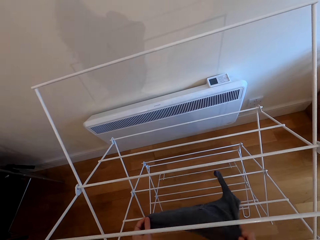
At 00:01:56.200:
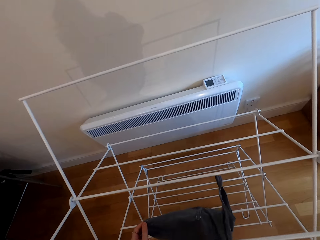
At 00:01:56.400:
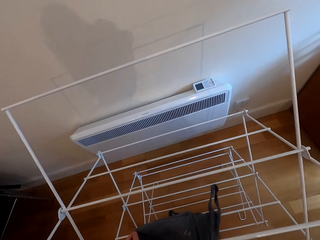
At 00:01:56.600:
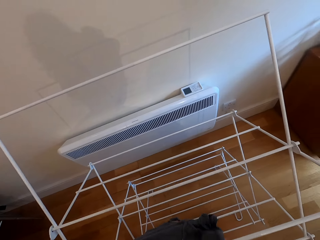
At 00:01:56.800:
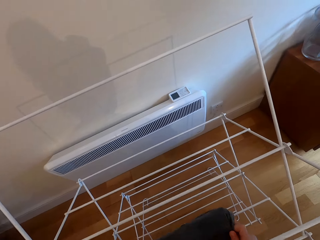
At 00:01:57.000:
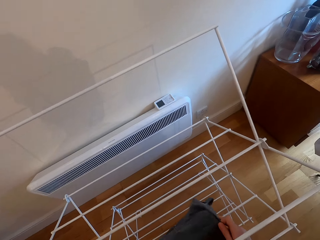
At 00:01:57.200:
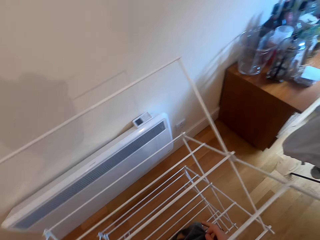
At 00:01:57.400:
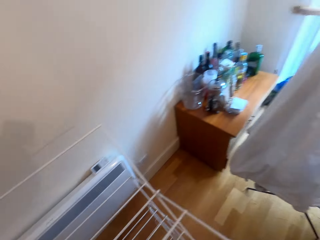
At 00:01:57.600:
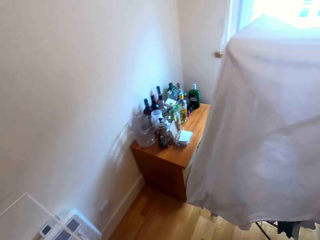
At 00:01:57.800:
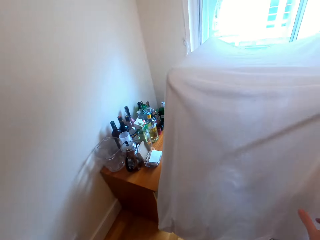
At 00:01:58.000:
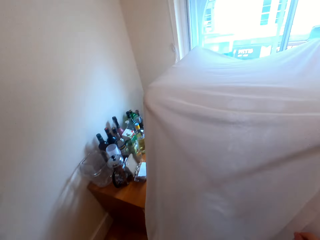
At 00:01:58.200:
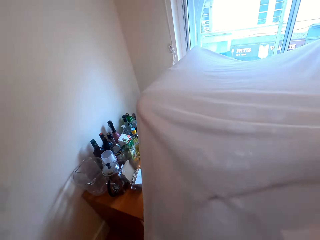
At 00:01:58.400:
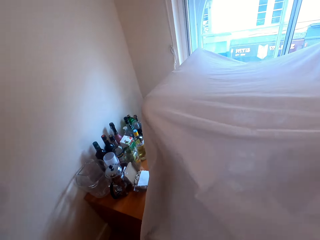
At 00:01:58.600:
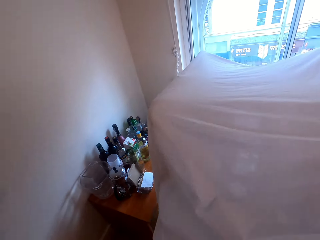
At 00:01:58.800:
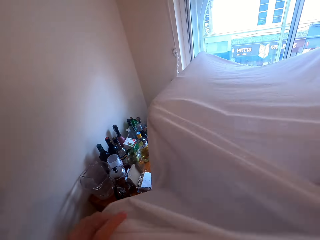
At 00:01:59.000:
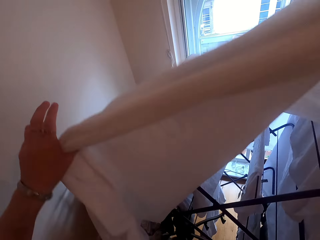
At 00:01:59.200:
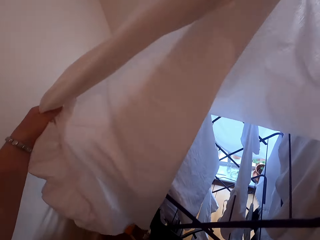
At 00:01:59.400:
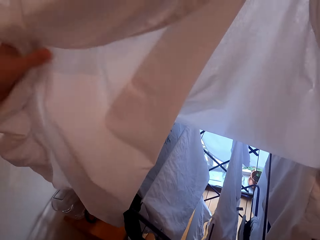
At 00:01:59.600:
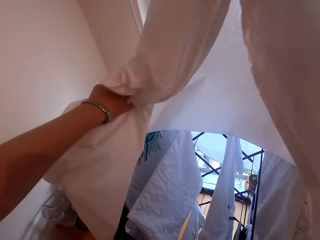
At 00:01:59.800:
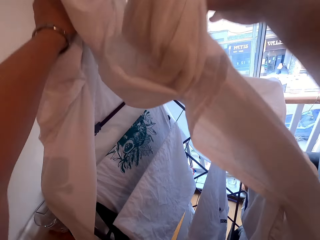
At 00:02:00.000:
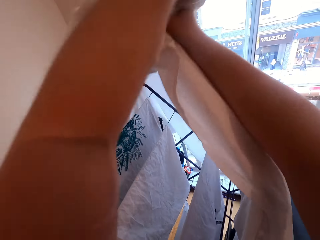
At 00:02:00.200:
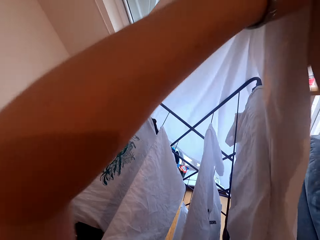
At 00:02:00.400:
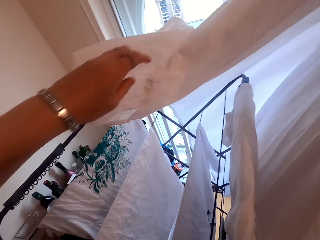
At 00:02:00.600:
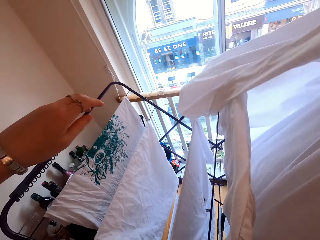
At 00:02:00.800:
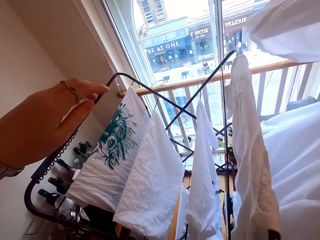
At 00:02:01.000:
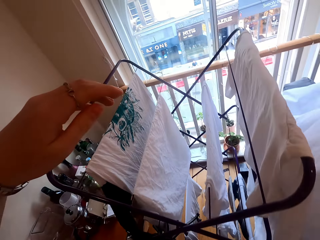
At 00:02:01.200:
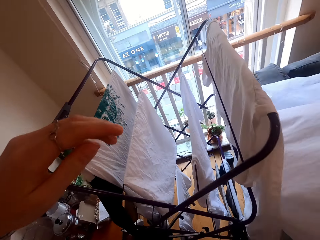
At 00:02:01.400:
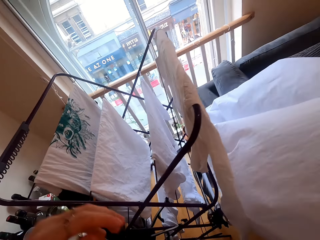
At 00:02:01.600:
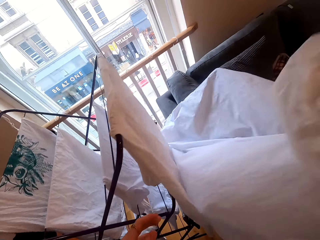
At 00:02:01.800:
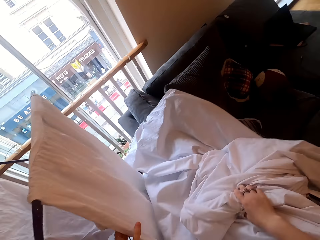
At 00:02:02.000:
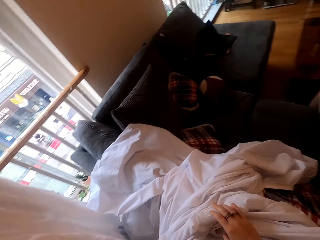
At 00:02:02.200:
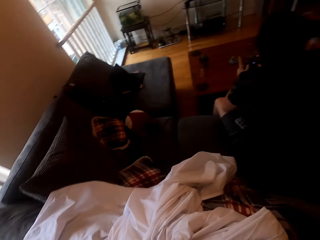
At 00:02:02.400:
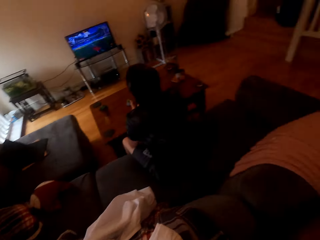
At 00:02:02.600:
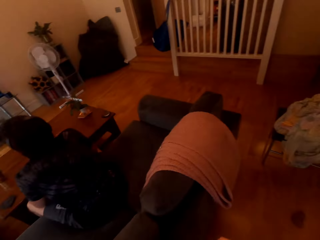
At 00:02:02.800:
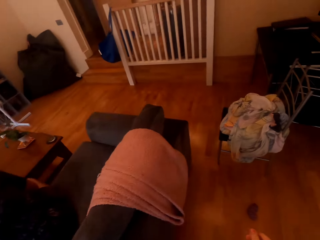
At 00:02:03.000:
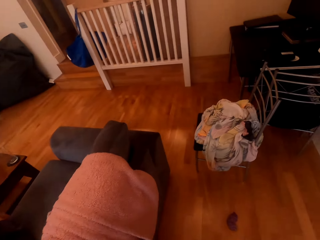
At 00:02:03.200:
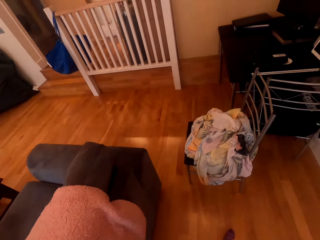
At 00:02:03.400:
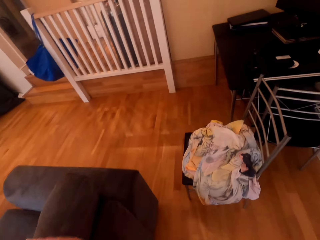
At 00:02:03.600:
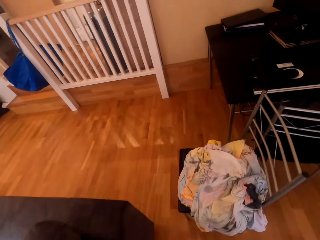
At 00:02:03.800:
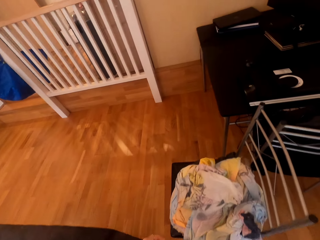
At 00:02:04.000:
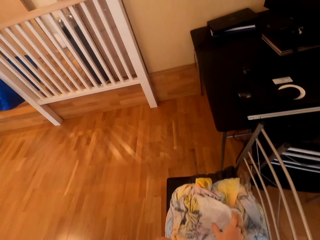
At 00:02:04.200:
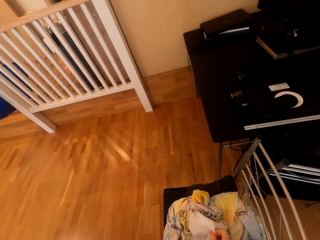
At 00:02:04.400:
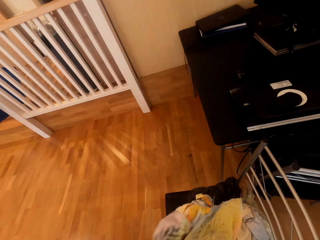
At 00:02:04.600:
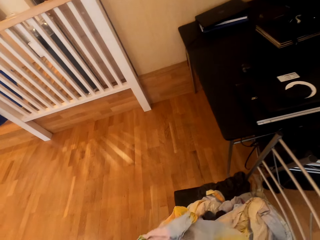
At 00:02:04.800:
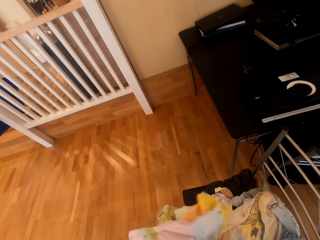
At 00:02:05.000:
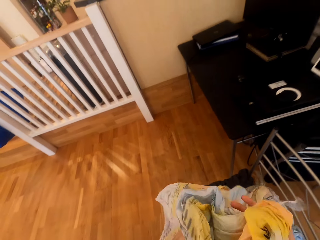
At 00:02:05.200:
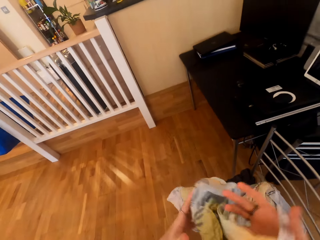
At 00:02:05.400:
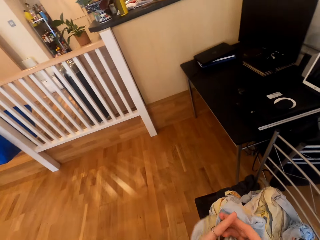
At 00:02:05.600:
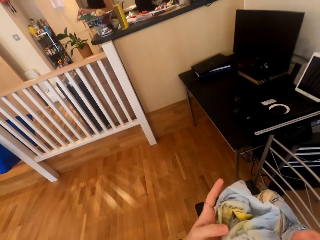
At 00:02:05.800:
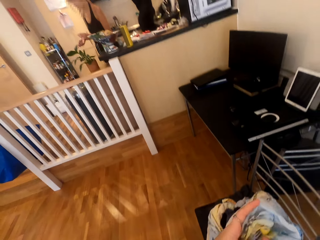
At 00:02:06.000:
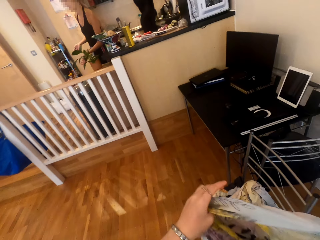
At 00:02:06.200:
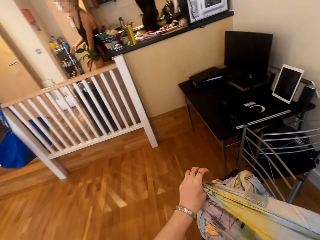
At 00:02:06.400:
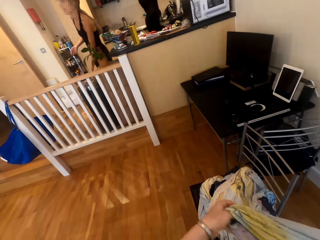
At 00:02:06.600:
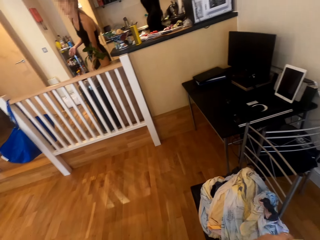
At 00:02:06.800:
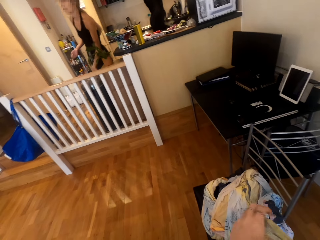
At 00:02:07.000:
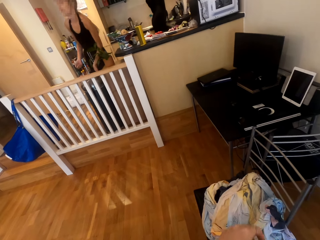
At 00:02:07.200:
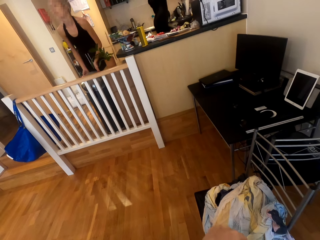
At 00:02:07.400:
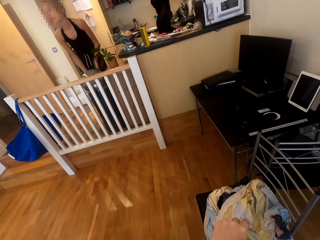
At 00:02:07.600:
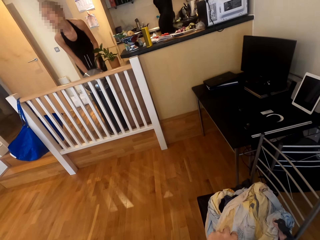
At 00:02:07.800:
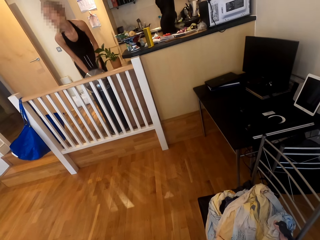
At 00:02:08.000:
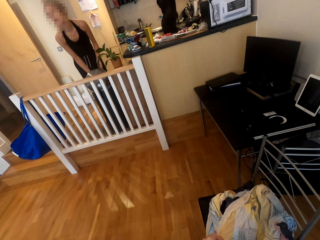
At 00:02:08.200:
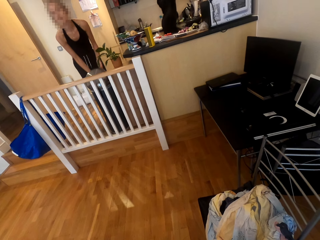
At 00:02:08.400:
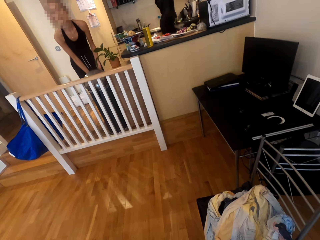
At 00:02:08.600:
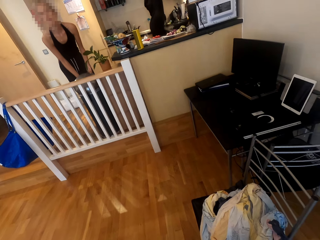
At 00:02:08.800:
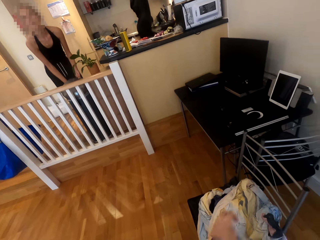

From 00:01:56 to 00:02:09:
The camera wearer turns around. They remove the sheet on the cloth rack. They place the sheet on the couch. They turn around. They pick up a pillowcase. They untangle the pillowcase. A woman opens the bin.

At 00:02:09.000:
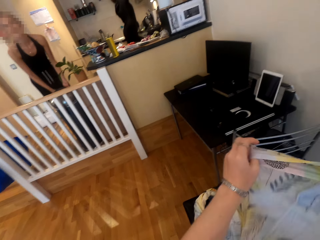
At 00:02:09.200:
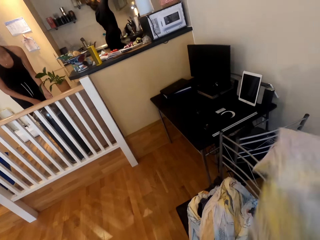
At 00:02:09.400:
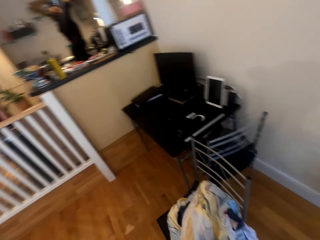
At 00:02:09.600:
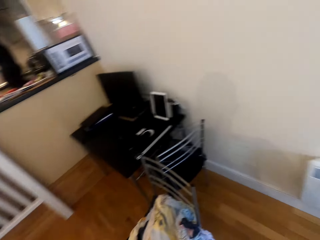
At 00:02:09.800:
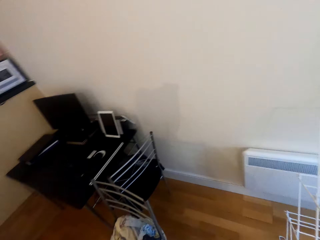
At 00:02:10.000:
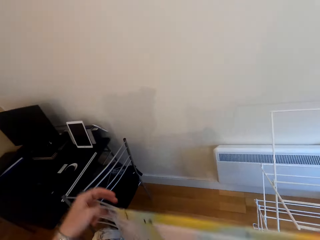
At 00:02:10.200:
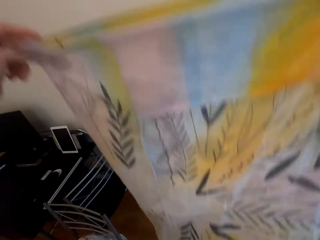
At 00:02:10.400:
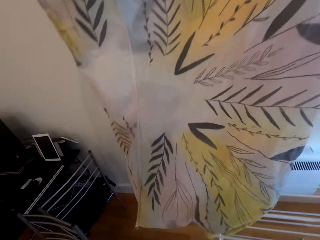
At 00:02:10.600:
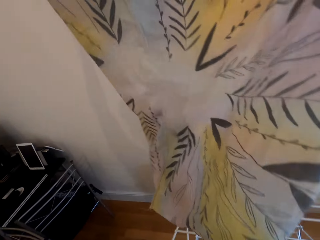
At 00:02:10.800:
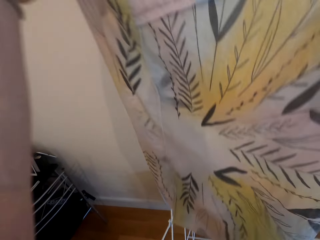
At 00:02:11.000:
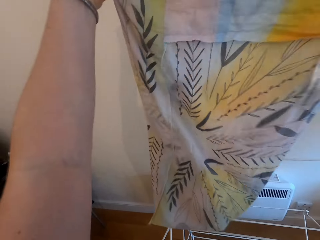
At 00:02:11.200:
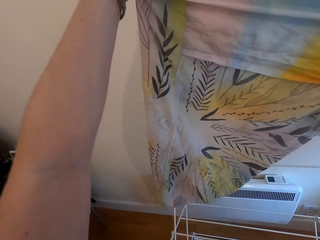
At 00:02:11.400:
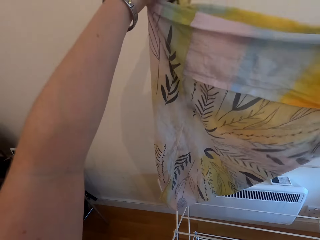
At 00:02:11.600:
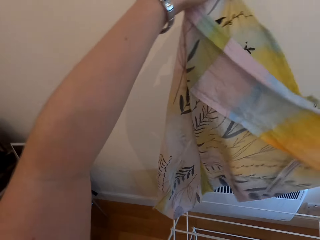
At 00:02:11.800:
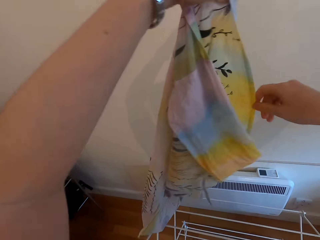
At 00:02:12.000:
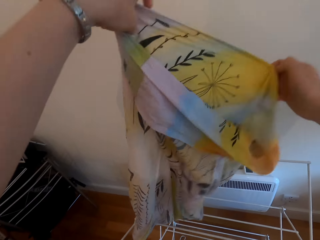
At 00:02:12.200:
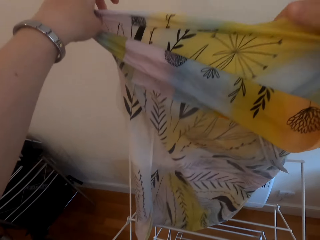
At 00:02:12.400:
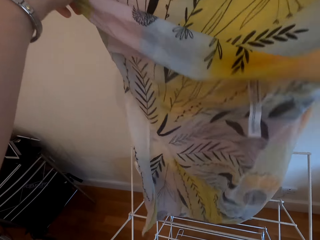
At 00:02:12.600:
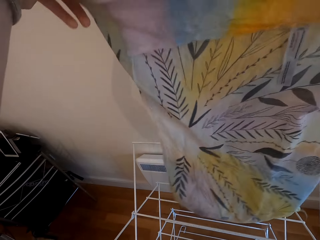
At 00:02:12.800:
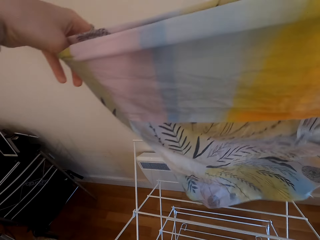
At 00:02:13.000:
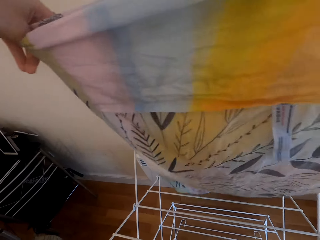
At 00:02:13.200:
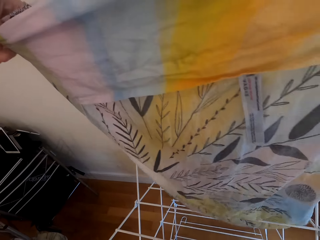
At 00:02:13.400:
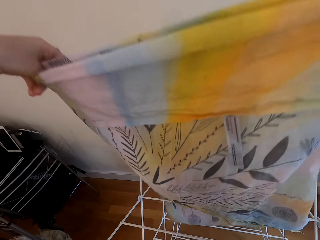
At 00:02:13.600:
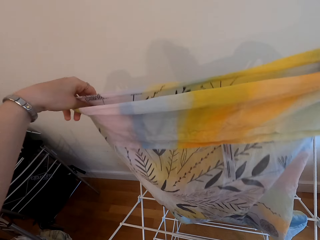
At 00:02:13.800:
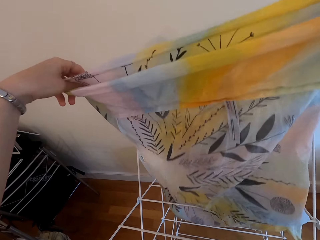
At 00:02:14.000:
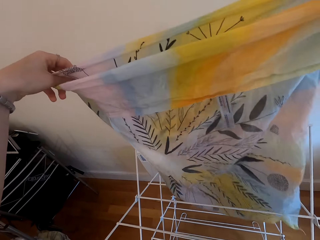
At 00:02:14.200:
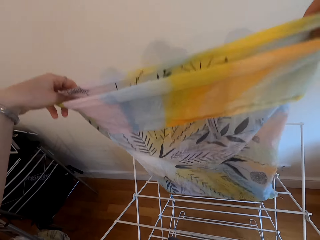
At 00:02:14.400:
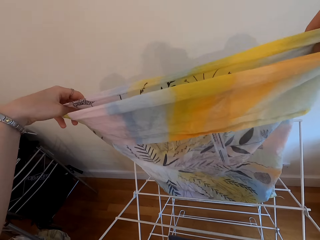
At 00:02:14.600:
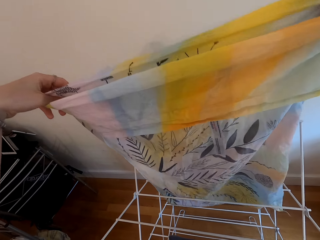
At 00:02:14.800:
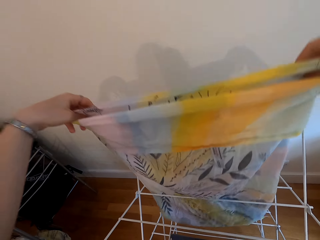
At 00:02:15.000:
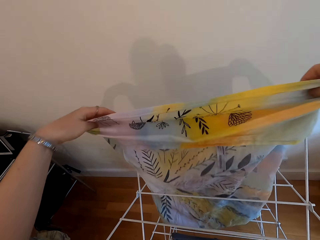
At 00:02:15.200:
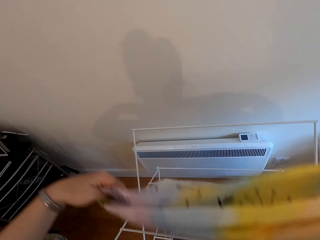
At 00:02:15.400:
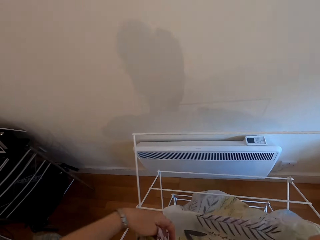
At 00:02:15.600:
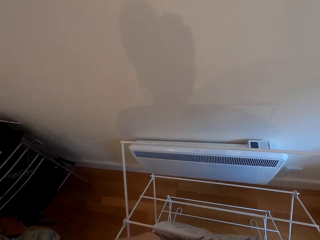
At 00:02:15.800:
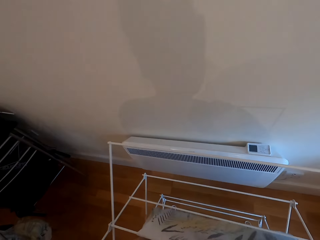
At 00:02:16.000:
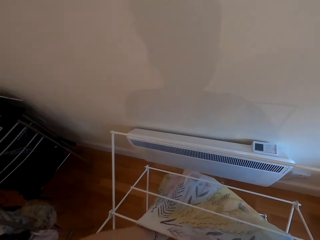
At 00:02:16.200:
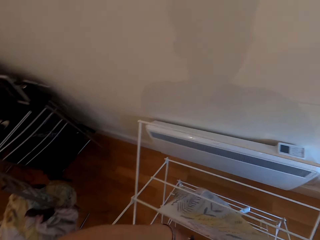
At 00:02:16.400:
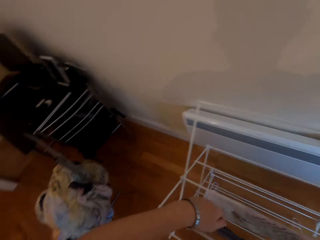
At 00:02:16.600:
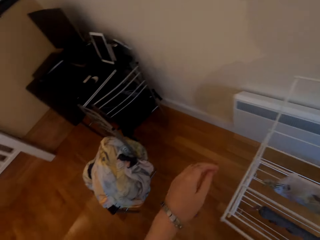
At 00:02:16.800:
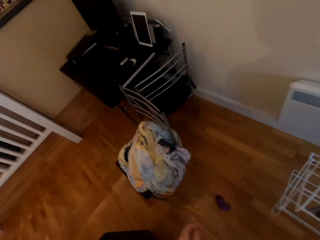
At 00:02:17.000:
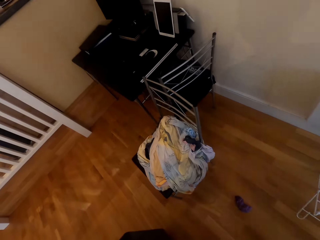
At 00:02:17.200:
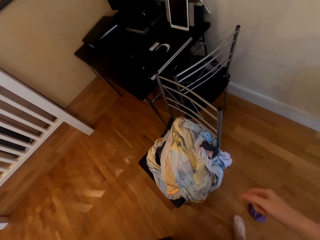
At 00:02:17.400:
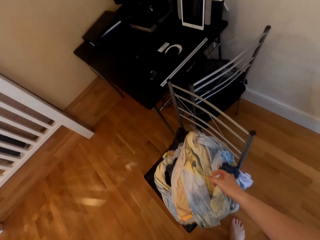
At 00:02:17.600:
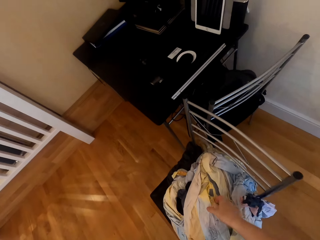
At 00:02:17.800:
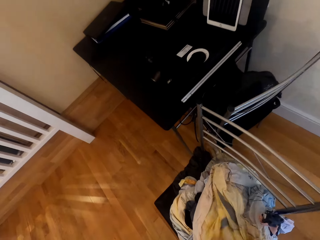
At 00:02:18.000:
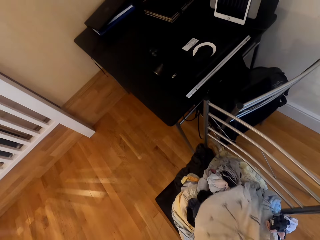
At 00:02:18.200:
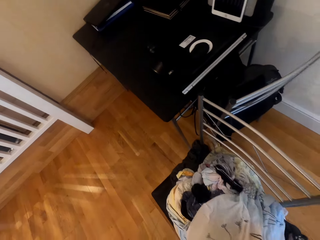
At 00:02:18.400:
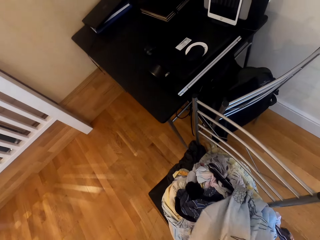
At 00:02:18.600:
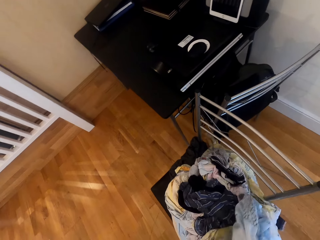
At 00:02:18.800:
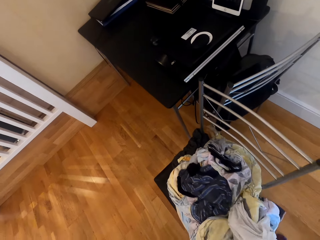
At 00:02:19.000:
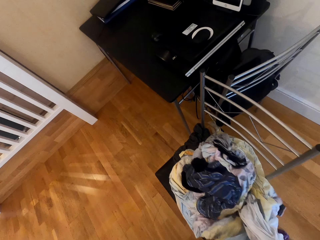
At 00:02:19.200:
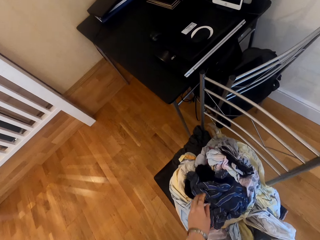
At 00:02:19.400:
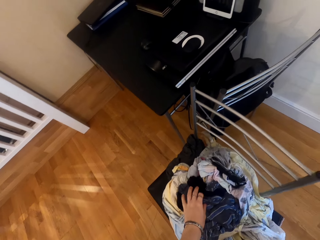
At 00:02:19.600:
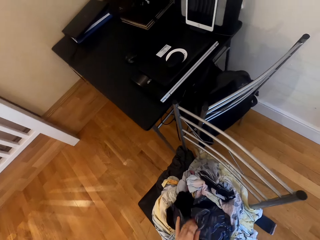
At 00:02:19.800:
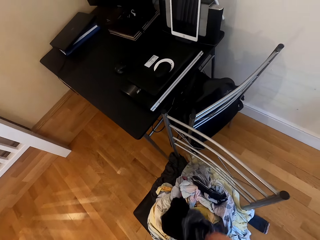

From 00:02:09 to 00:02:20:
The camera wearer hangs the pillowcase. They pick up a t-shirt.
